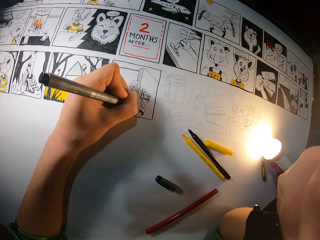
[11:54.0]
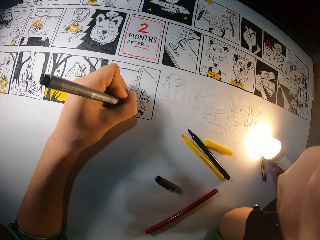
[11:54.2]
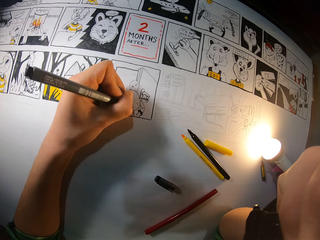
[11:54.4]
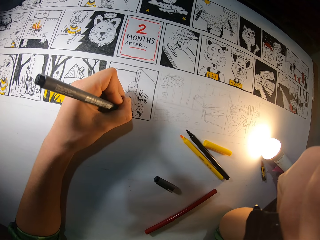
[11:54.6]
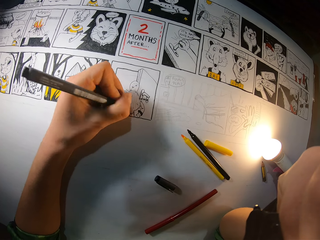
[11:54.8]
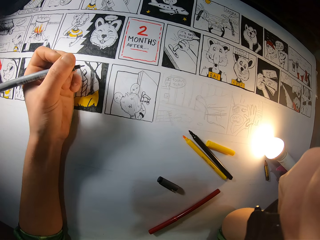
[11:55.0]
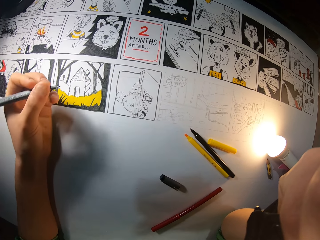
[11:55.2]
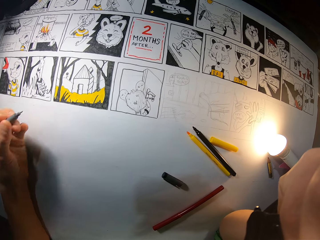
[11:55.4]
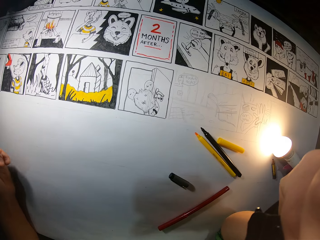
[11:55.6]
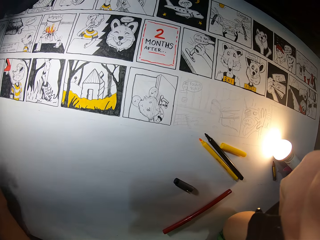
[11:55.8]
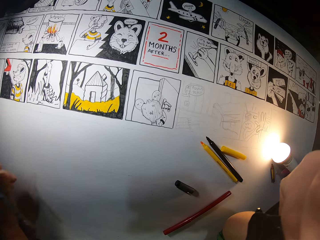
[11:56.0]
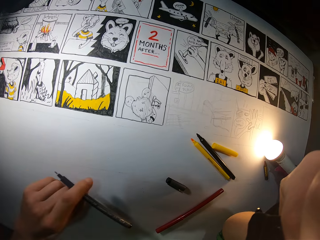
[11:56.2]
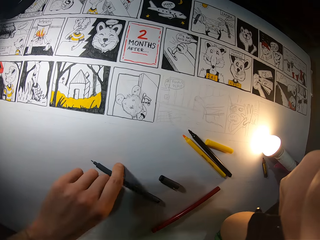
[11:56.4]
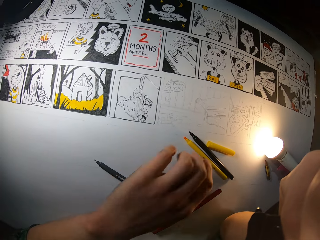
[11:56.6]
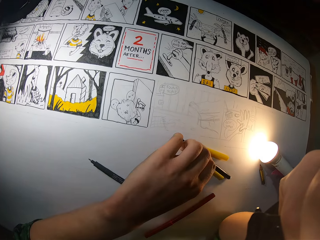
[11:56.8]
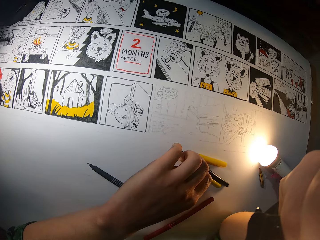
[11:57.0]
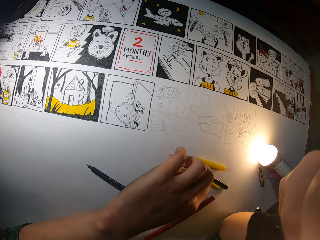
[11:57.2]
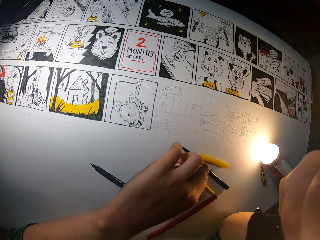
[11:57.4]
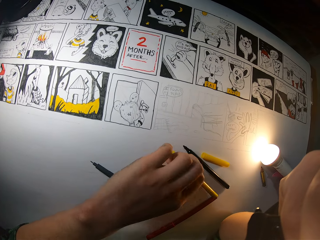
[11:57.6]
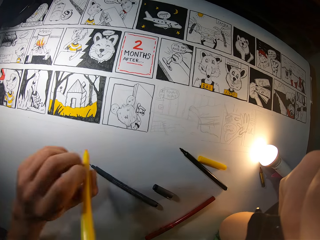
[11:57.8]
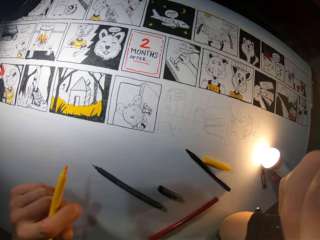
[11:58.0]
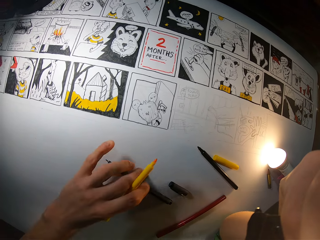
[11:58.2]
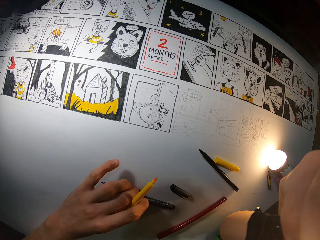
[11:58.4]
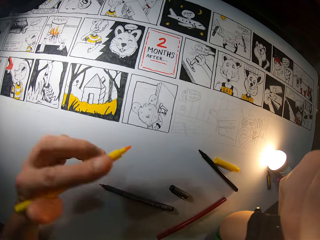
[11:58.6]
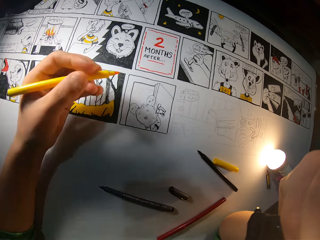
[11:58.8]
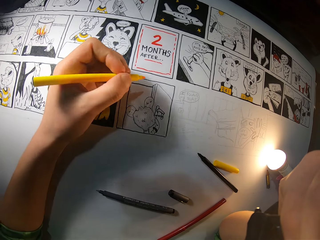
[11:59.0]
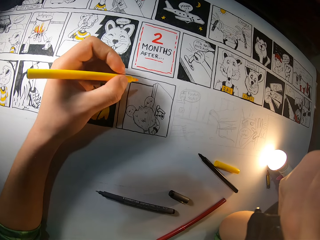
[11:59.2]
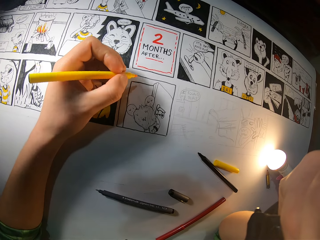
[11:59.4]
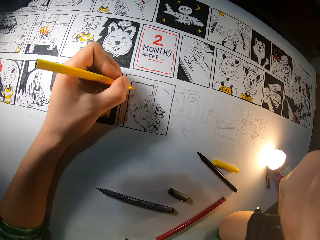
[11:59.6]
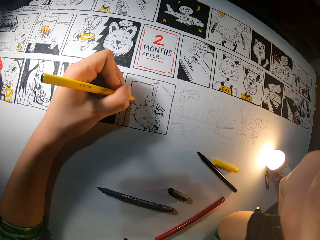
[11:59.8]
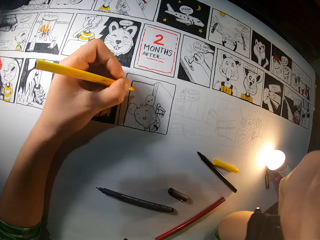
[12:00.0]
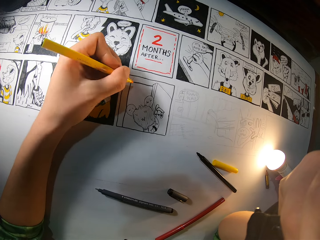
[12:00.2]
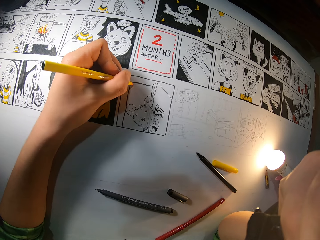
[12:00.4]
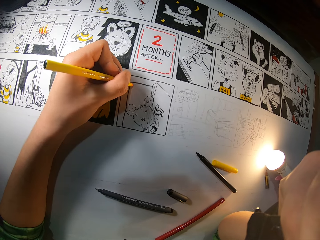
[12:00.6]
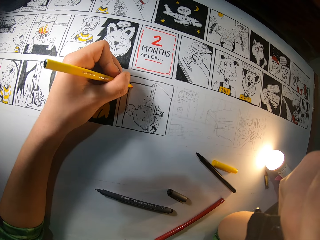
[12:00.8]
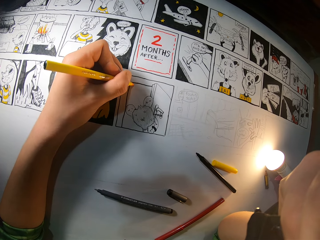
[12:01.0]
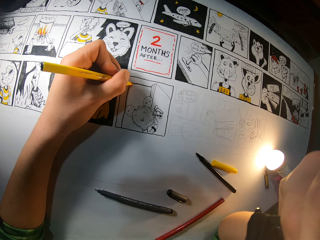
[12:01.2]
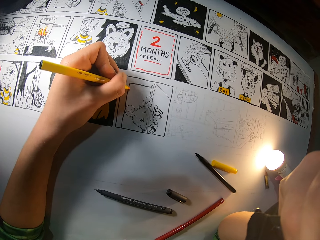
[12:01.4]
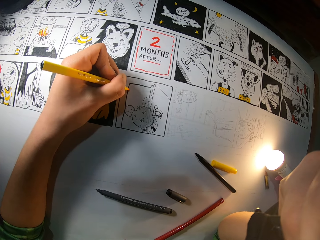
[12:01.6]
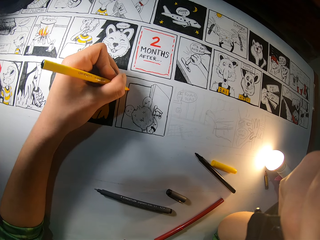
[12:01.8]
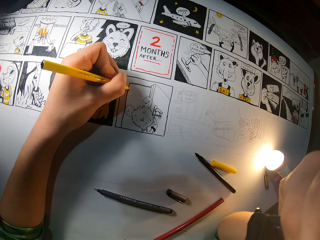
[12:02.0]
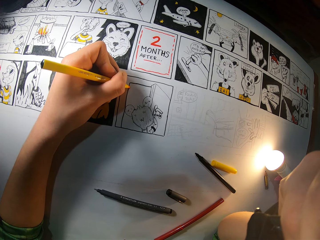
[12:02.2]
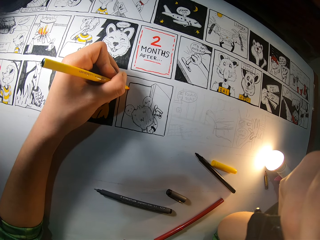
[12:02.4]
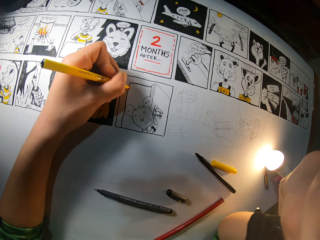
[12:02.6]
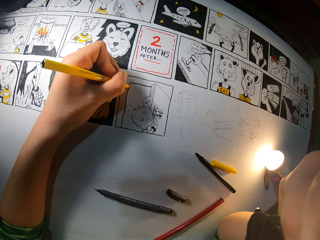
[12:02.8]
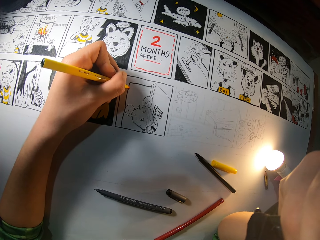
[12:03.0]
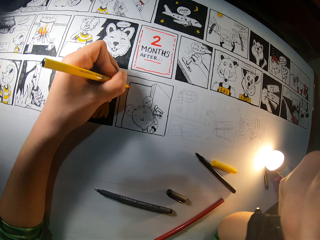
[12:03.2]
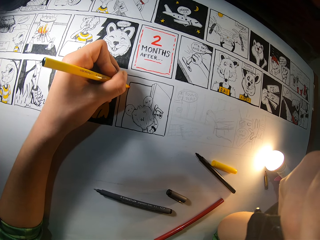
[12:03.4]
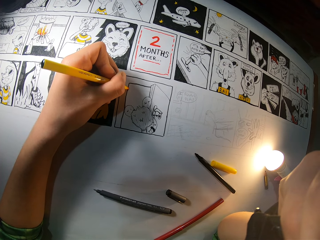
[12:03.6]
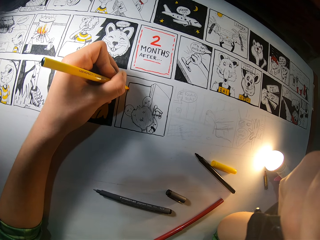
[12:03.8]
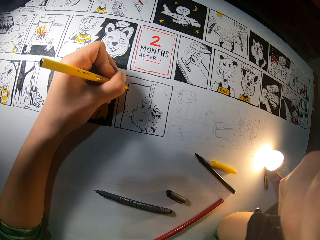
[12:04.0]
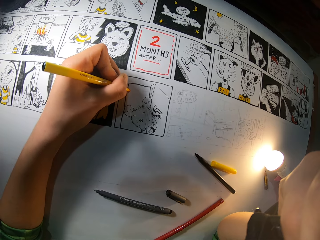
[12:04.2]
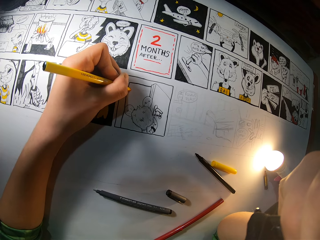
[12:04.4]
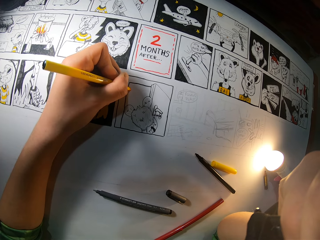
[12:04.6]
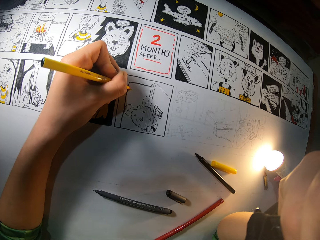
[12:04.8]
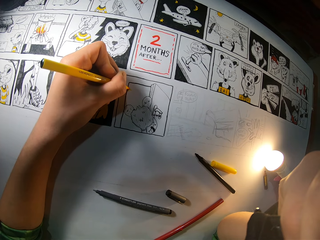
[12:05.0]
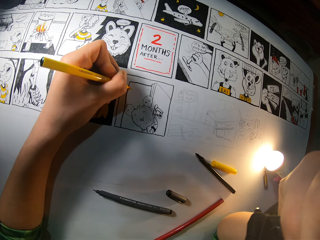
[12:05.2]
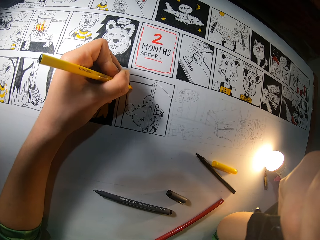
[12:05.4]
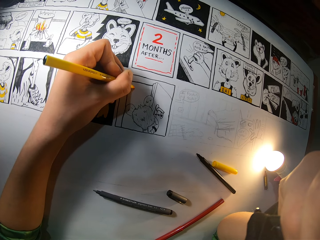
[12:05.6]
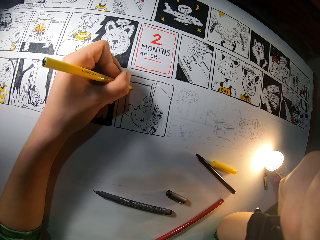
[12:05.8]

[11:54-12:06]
The camera wearer views the picture. He places the black pen in his left hand on the canvas. He picks up a yellow paint pen or color pen from the canvas with his left hand. He shifts a black paint pen on the canvas with his left hand. He adjusts the color pen. He draws on the canvas with the yellow paint pen in his left hand.

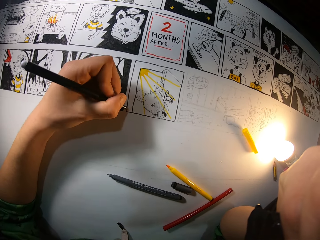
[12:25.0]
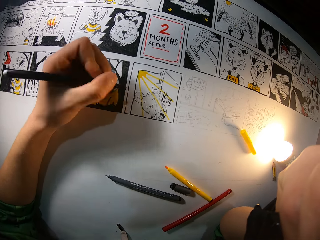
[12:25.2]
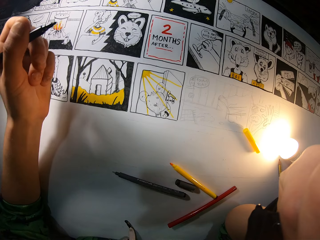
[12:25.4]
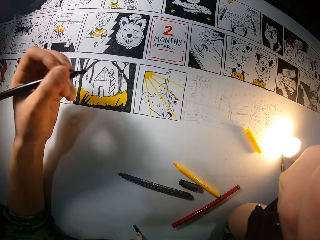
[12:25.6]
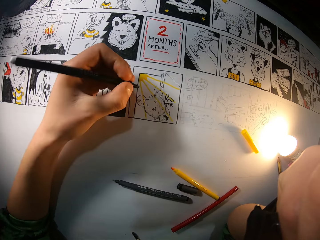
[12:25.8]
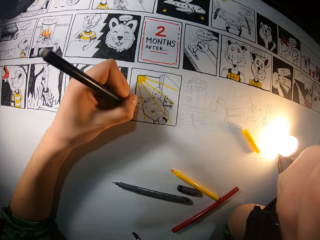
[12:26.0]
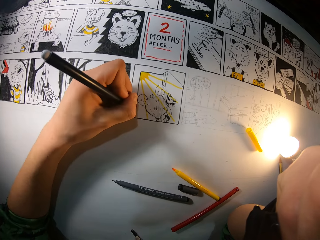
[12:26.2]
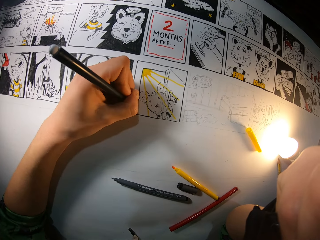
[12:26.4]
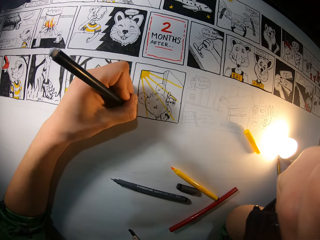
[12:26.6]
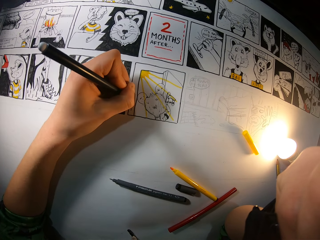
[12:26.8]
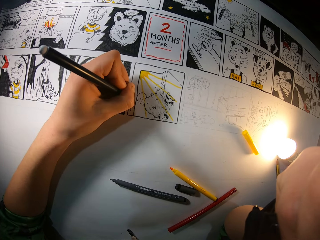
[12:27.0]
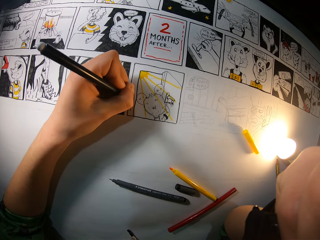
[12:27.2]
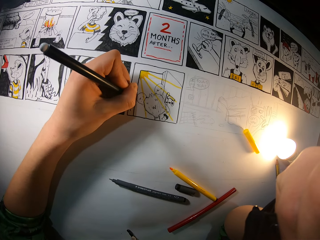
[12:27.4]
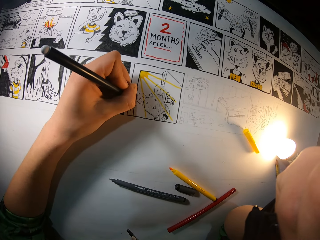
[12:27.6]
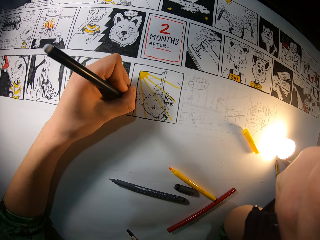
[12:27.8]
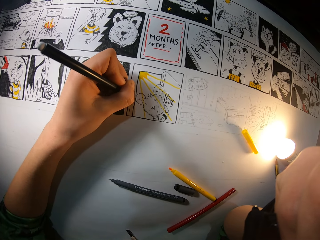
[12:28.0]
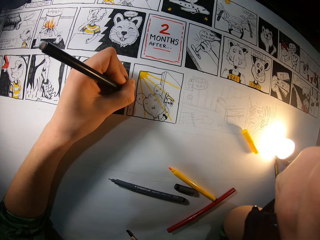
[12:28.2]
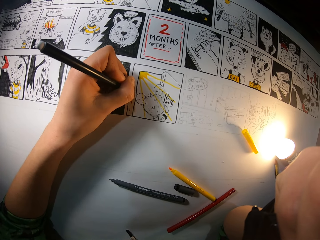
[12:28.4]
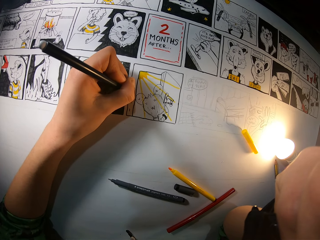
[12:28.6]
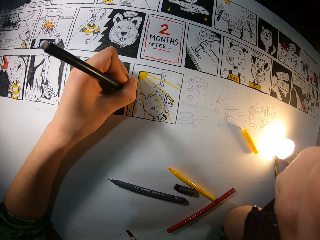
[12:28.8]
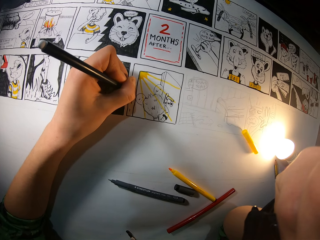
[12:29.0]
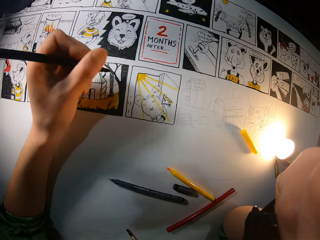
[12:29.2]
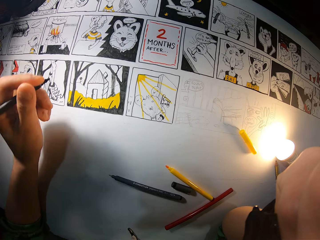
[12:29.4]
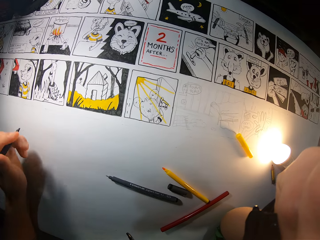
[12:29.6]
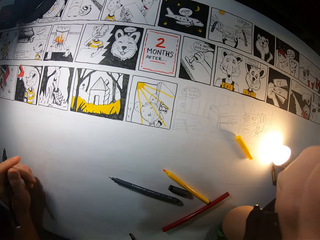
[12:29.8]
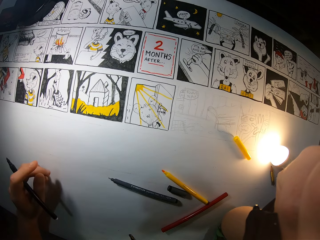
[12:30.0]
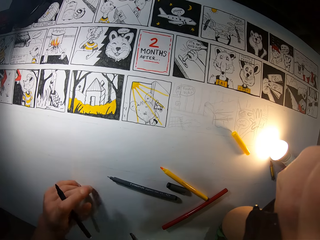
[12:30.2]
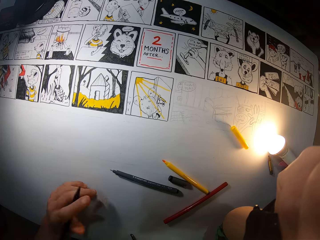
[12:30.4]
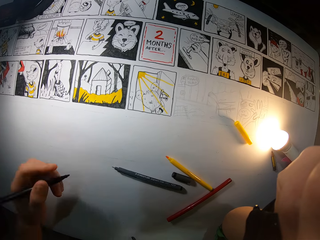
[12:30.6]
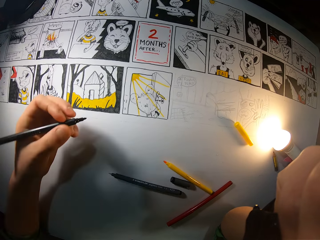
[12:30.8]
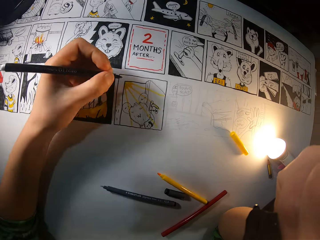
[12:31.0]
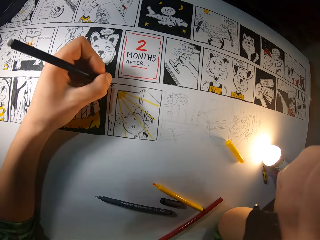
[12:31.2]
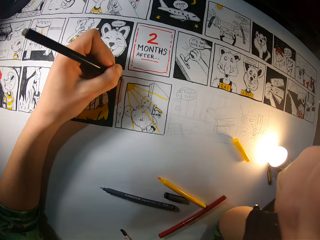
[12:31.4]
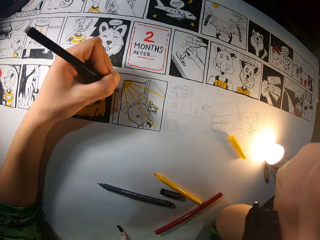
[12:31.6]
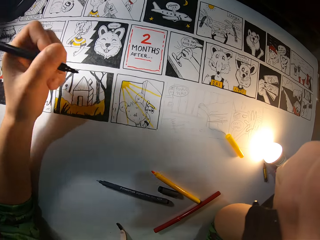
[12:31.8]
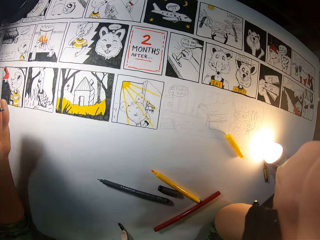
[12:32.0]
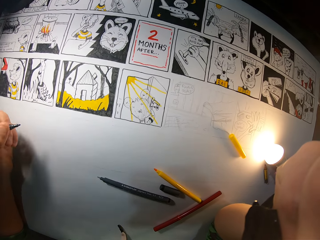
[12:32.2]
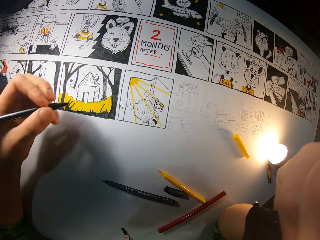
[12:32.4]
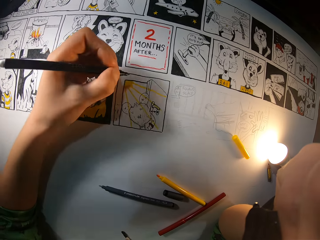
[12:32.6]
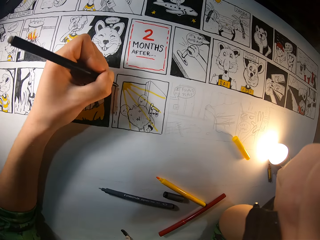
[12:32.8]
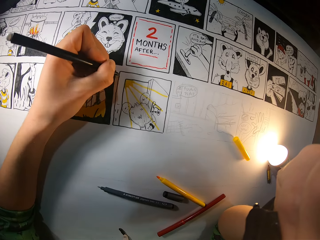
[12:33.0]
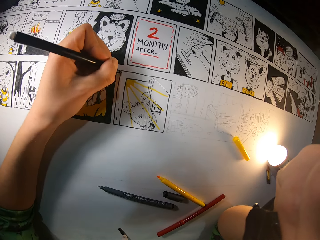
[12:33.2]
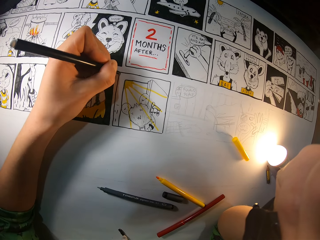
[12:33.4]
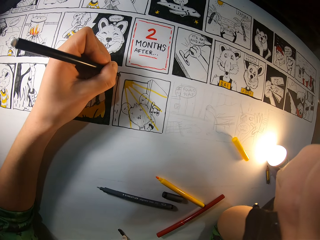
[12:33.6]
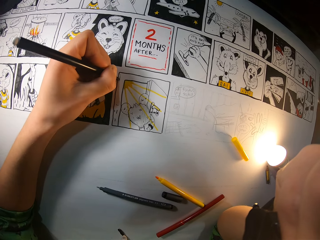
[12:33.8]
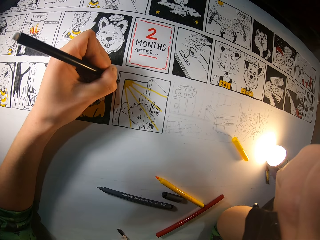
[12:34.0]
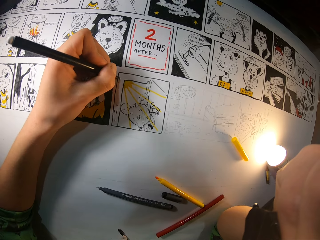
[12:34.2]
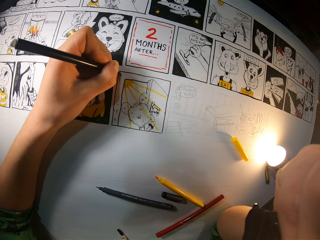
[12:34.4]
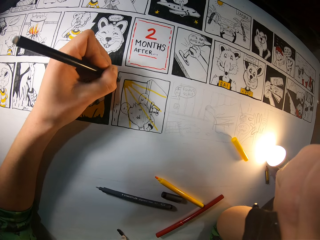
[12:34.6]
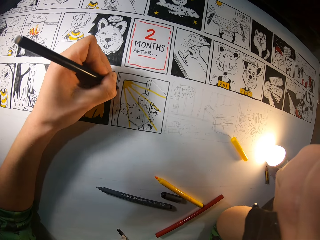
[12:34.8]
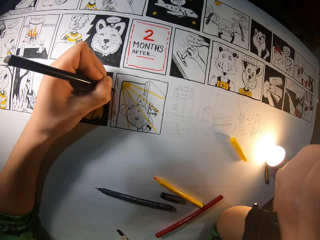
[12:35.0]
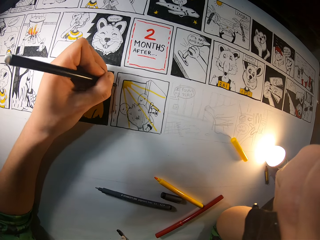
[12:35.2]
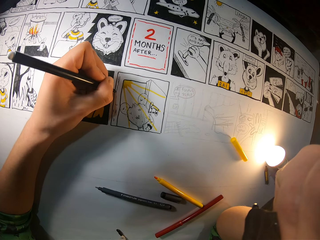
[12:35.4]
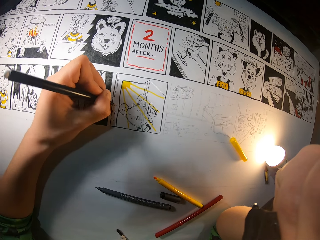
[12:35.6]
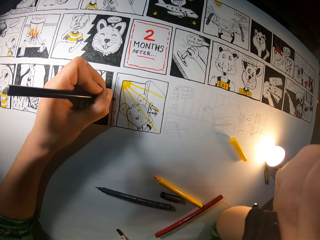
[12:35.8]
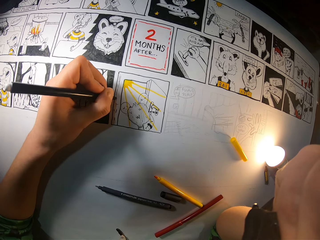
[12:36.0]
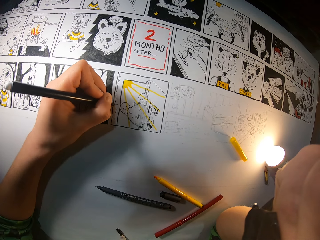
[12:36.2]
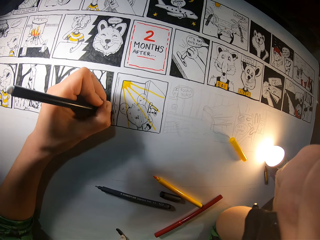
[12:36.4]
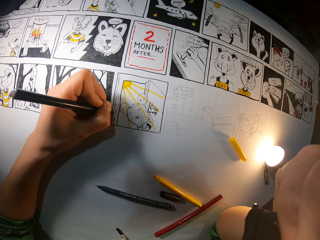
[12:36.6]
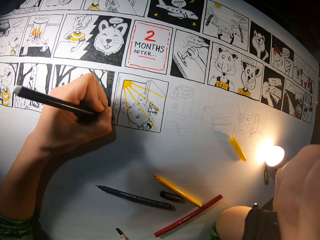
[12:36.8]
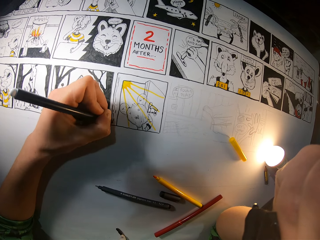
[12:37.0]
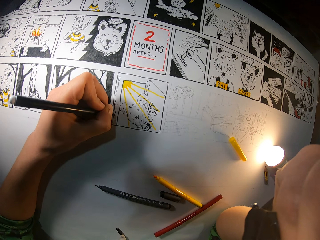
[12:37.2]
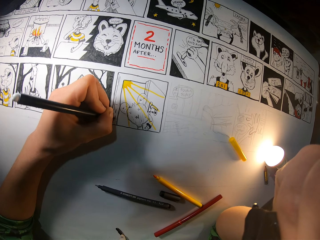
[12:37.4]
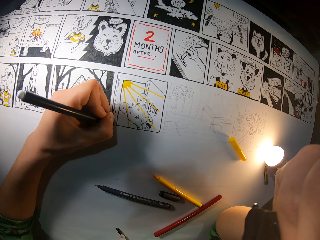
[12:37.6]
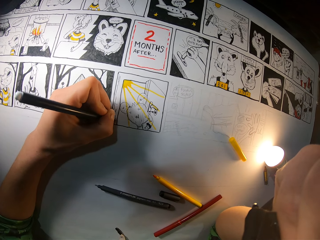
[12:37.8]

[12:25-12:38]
The camera wearer draws on the canvas with the black paint pen or color pen in his left hand. He adjusts the hand. He views the picture. He adjusts the color pen. He colors the picture with the color pen.
